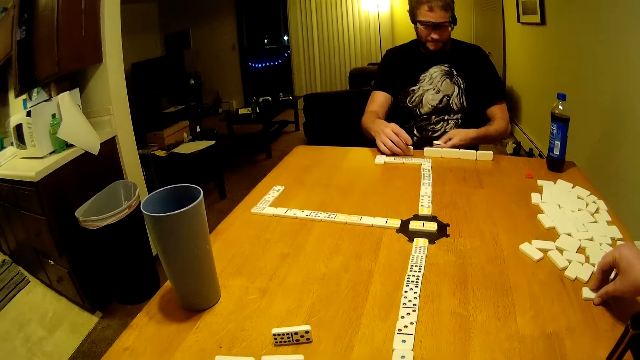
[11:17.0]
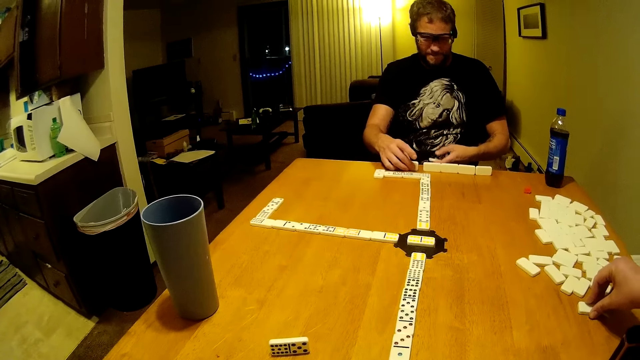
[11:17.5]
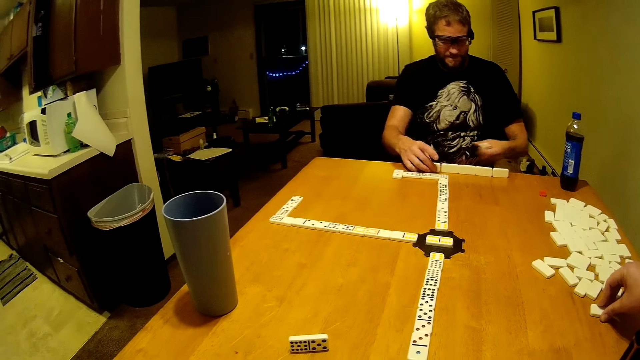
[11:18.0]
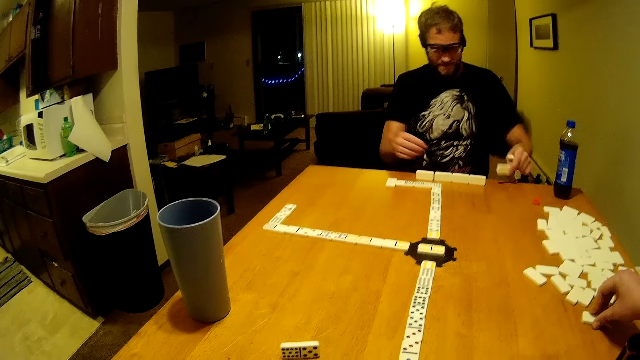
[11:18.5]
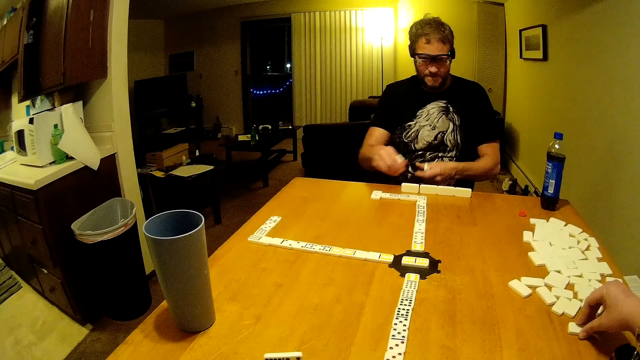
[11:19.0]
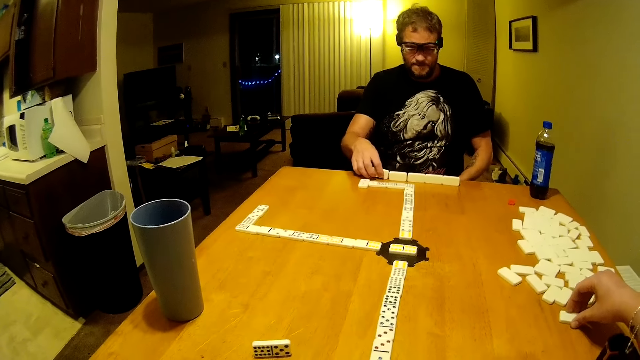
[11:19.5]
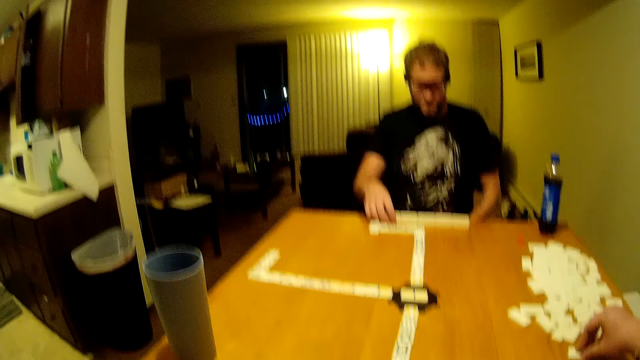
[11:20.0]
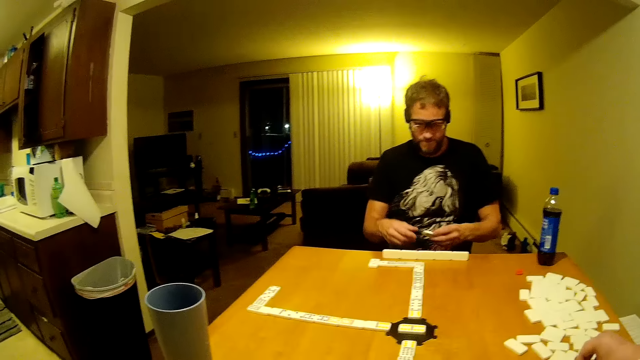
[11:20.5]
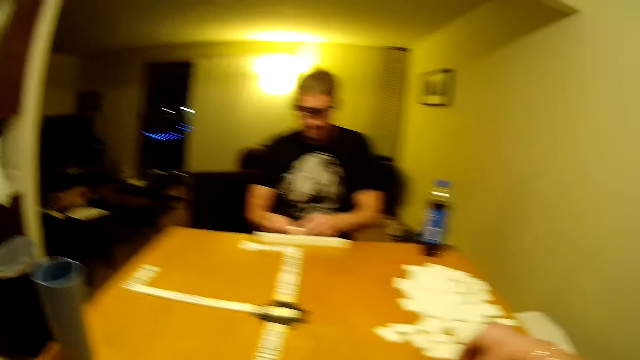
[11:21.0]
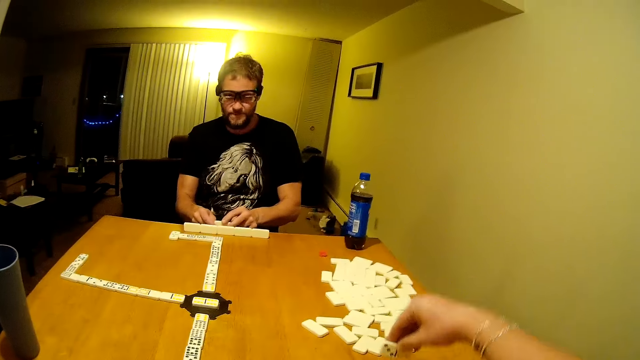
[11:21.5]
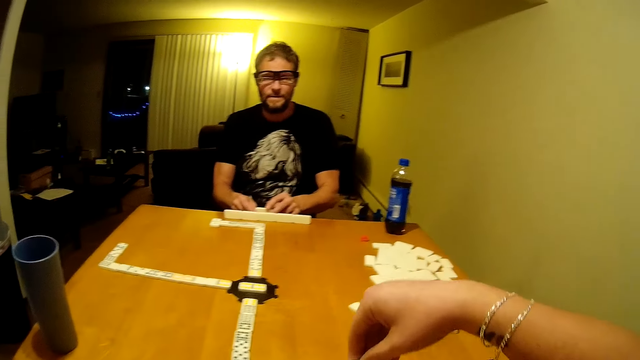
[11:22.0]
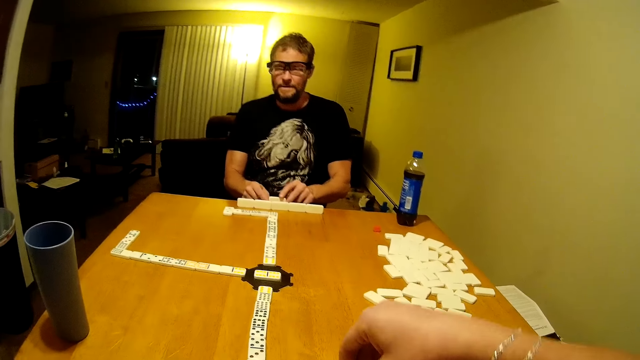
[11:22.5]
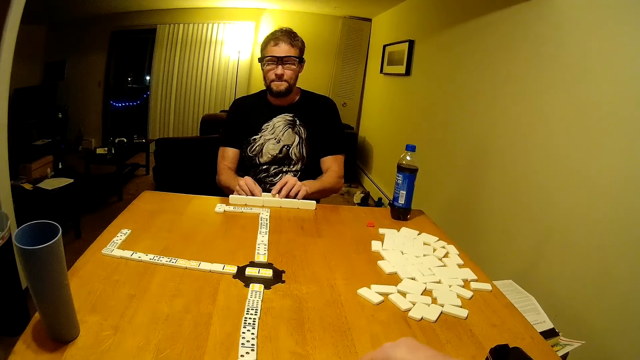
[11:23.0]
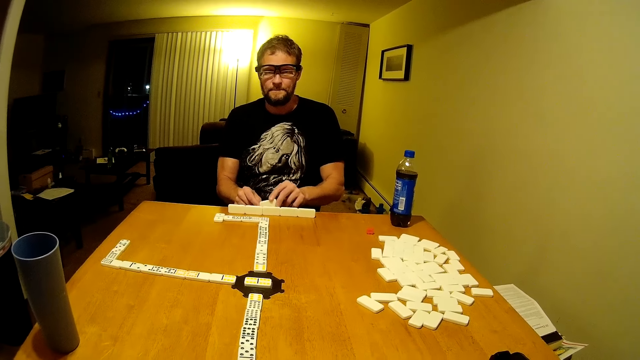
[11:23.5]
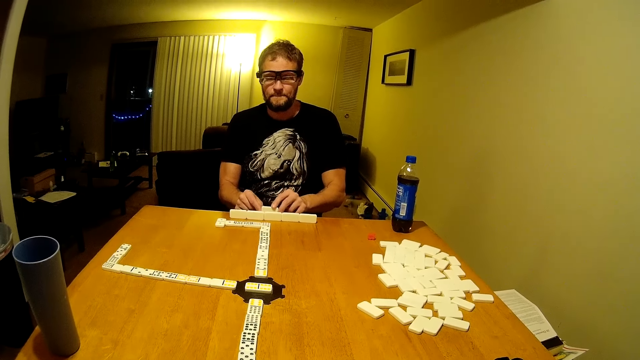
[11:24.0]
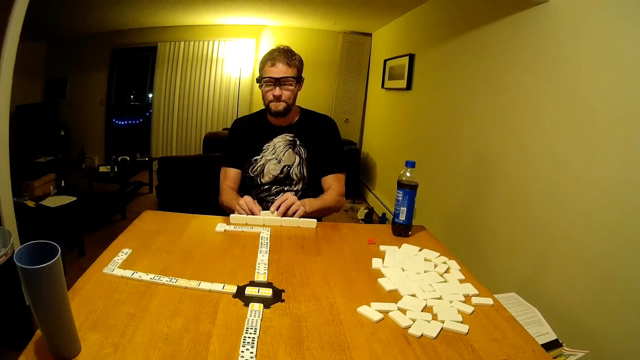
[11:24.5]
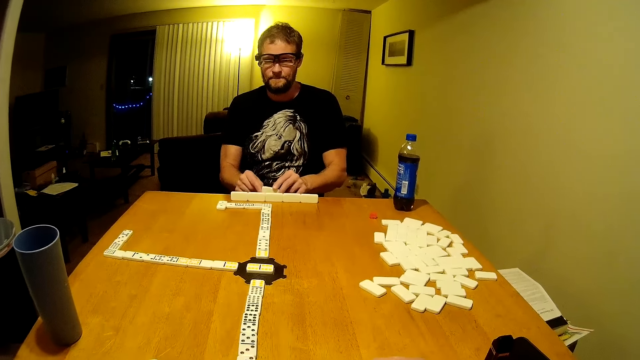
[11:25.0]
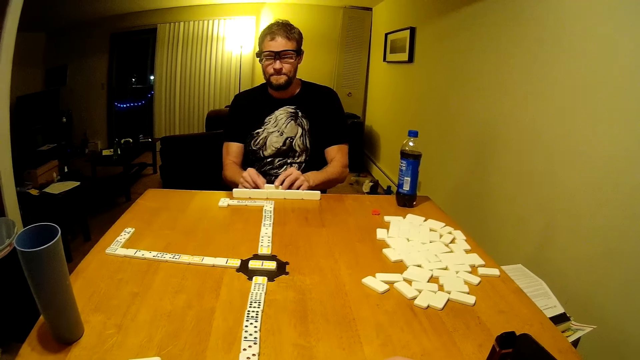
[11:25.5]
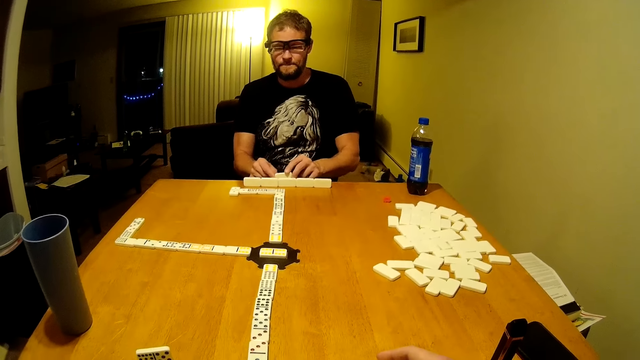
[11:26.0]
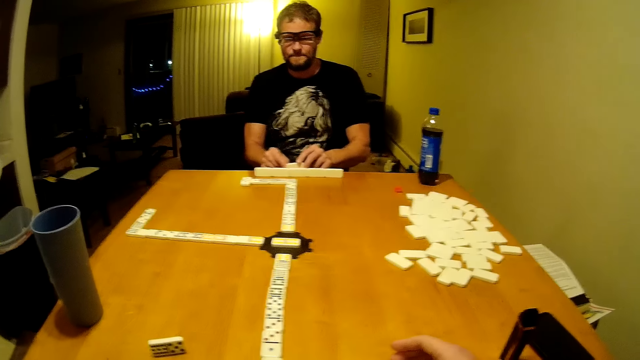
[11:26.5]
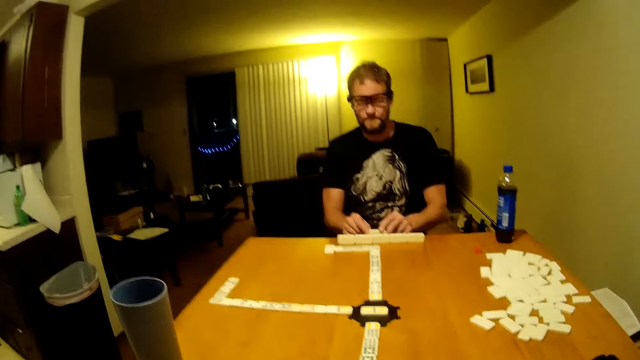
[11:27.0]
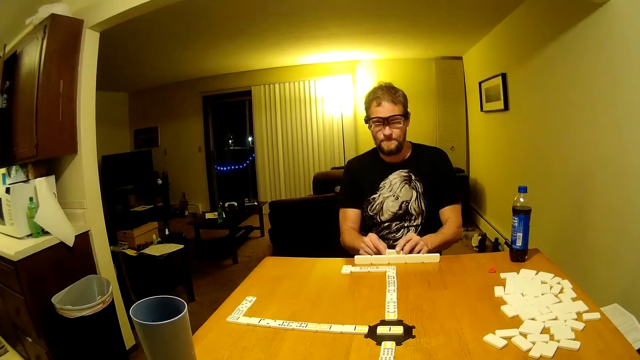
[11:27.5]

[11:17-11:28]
A man picks up a domino piece, puts the domino piece on the table, and places the domino piece on the table. The man picks up a domino piece on the table, passes the domino piece to the other hand, and puts the domino piece on the table. The man passes the domino piece to the other hand. The camera wearer looks around. The man puts the domino piece on the table. The camera wearer picks up dominoes on the table. They place the dominoes on the table. The man shakes the domino piece.

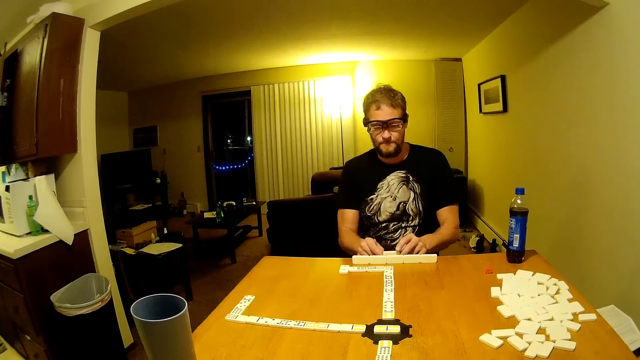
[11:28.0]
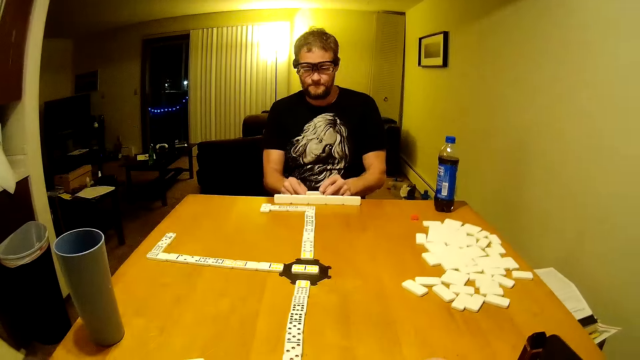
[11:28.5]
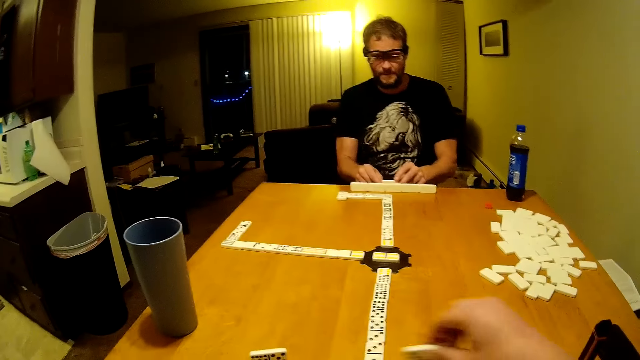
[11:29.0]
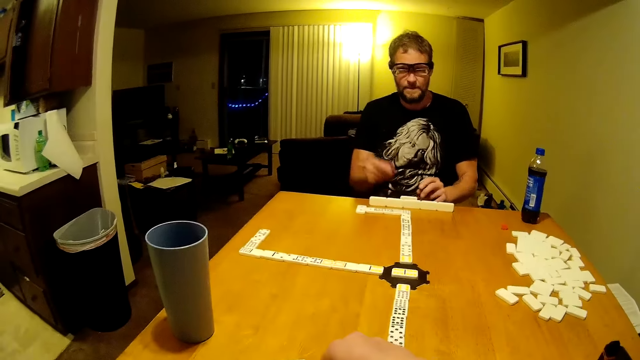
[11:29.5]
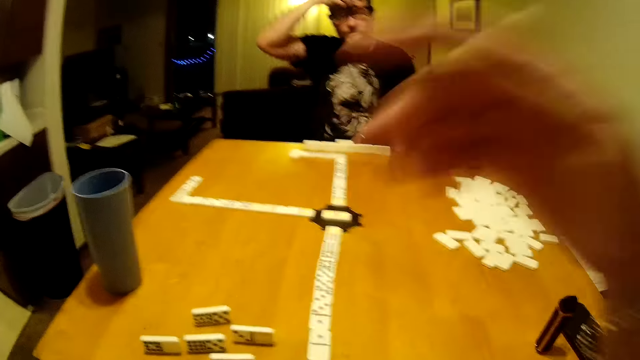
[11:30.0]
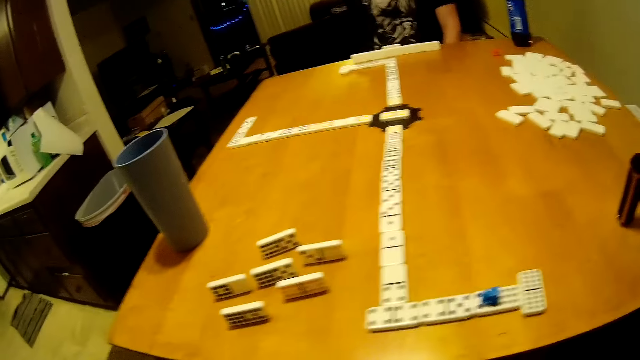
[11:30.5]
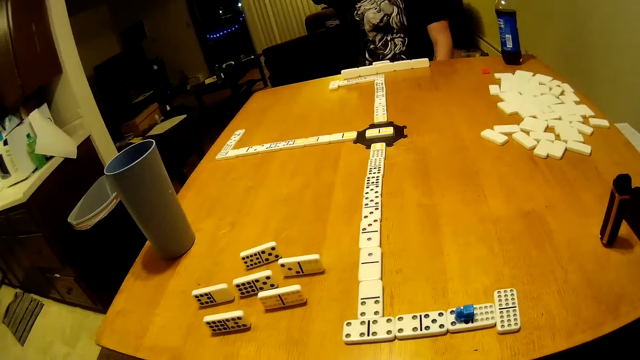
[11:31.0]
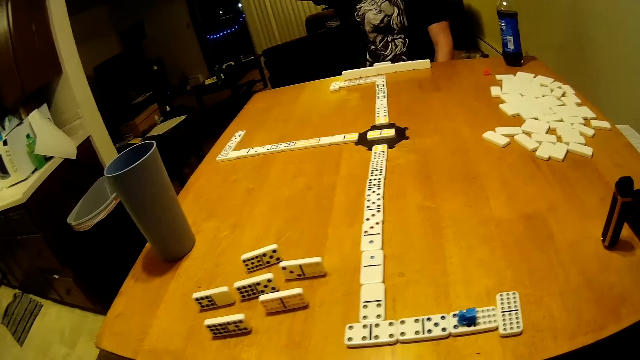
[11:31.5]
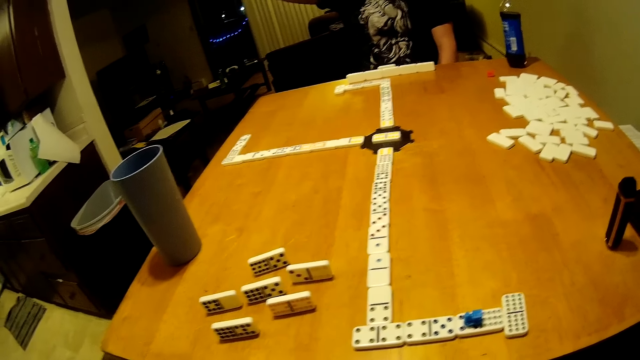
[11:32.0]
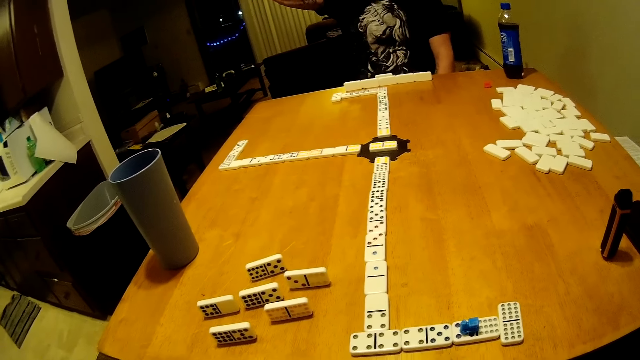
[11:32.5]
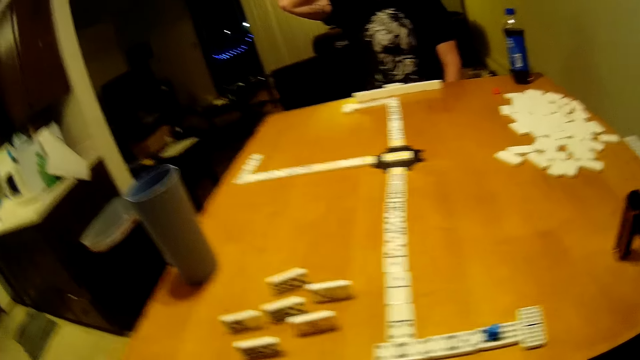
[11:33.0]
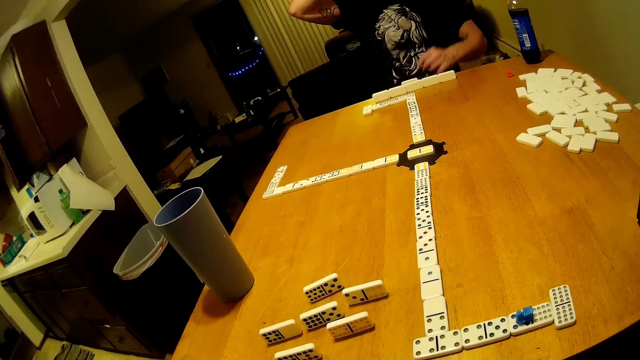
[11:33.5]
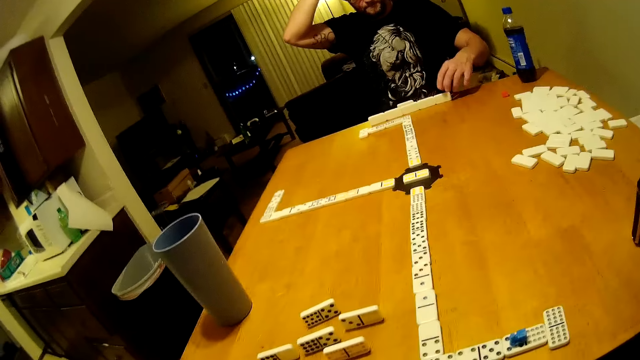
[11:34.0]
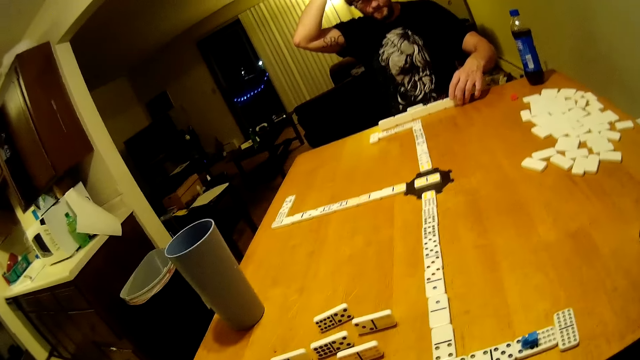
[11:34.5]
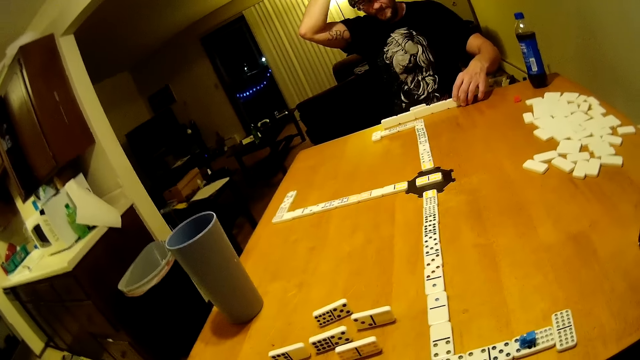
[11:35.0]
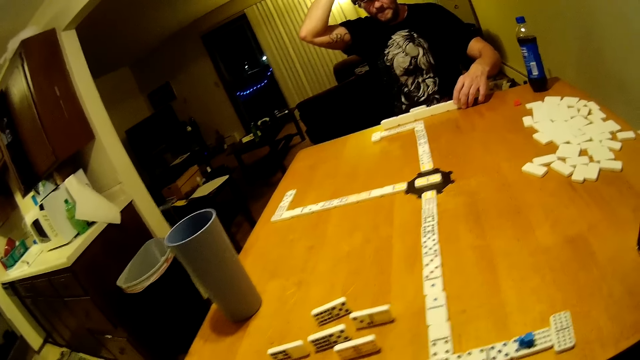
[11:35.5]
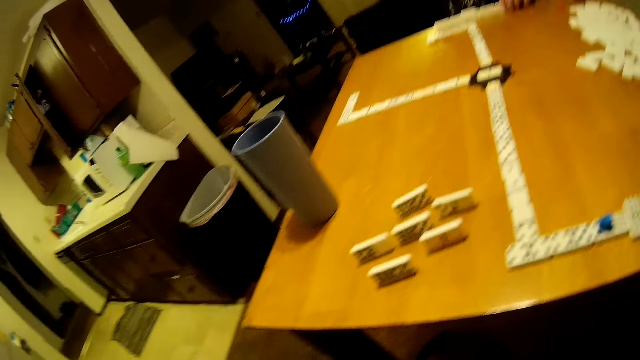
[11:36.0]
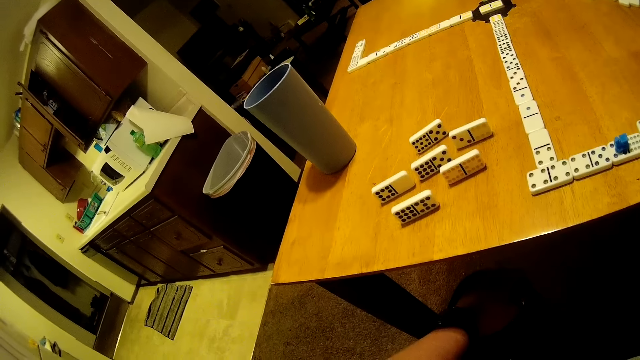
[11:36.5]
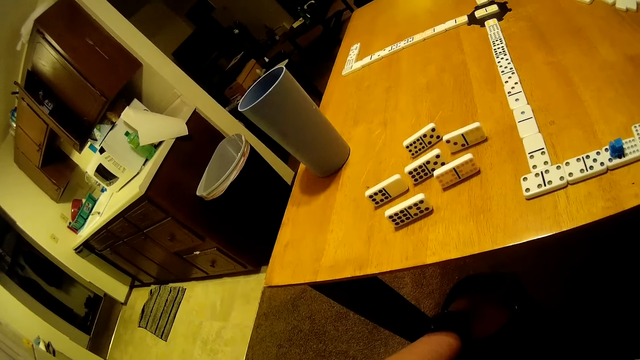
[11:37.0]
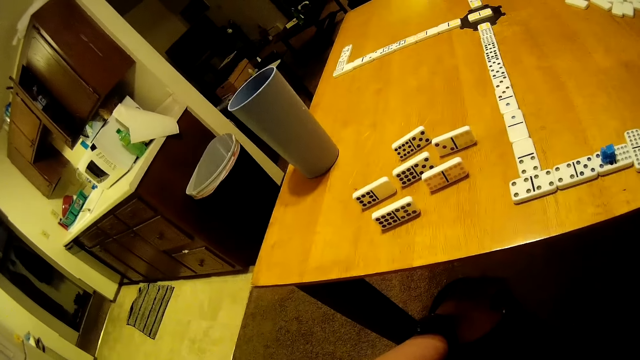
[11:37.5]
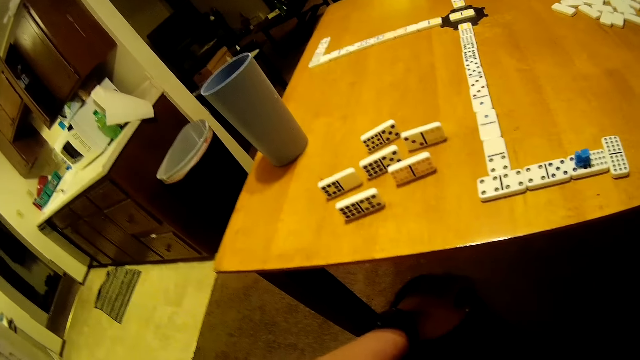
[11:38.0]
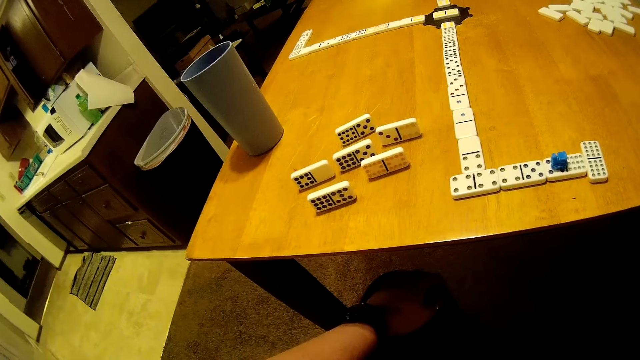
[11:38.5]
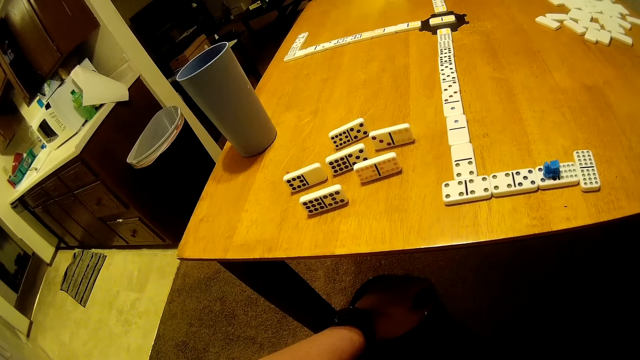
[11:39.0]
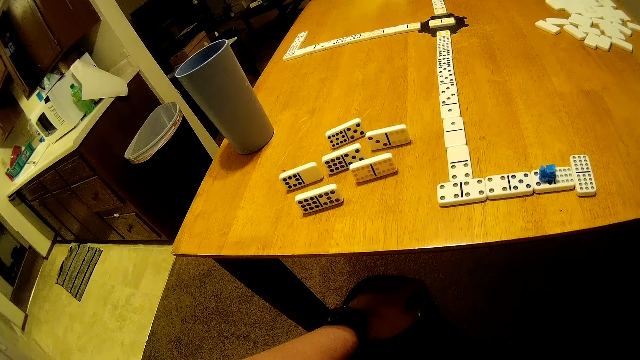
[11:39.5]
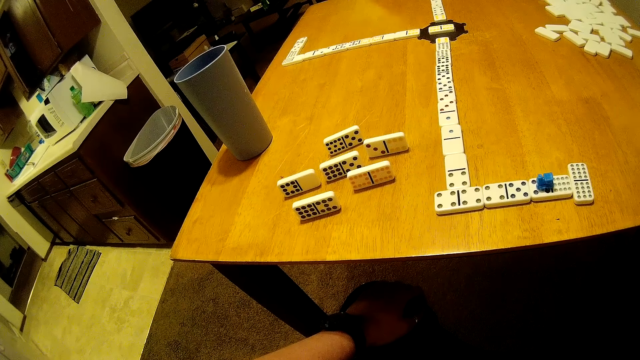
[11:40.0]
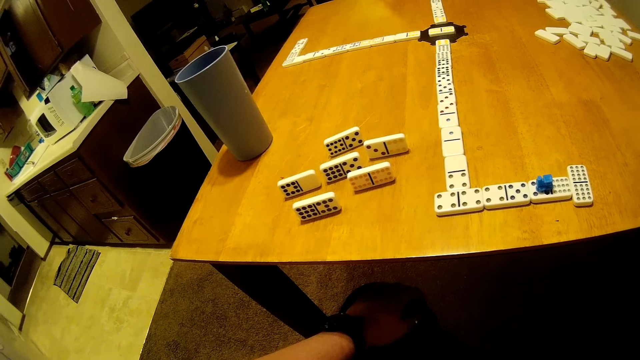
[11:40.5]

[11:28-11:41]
A man swings his hands. The camera wearer moves his hand. He raises his hand. The man raises his hand. The man touches a domino piece. The camera wearer looks around.
